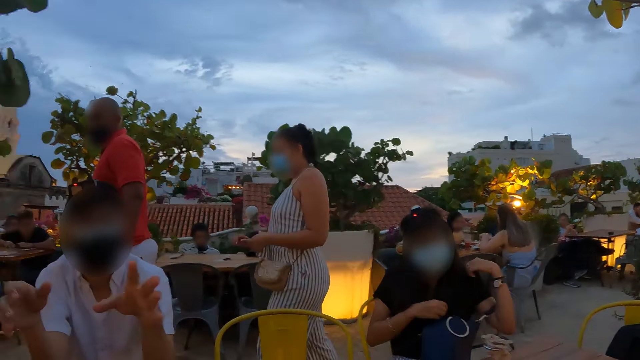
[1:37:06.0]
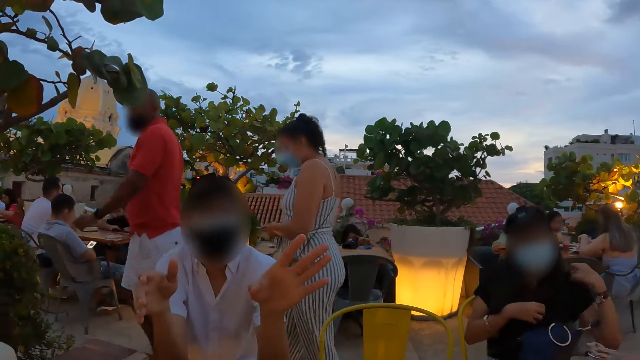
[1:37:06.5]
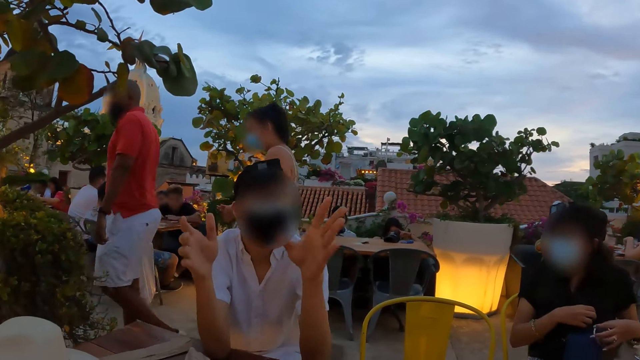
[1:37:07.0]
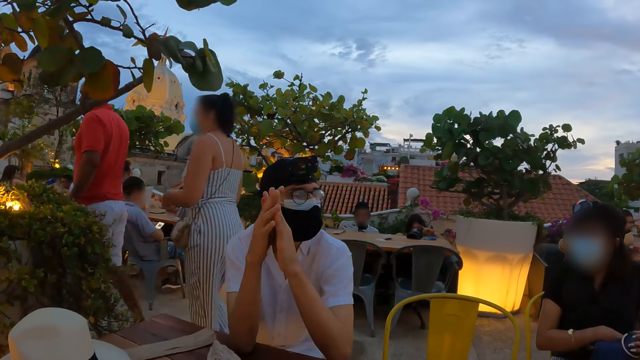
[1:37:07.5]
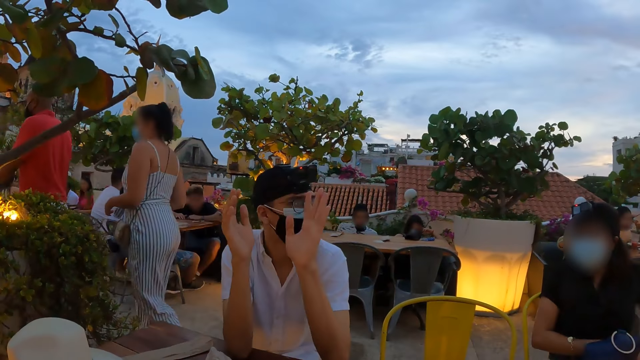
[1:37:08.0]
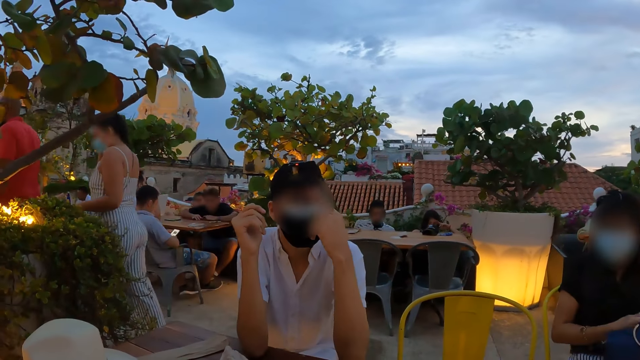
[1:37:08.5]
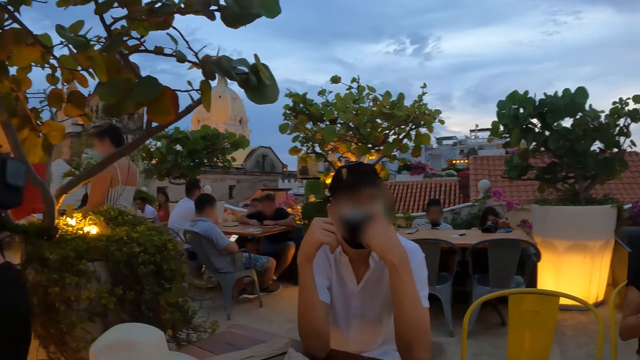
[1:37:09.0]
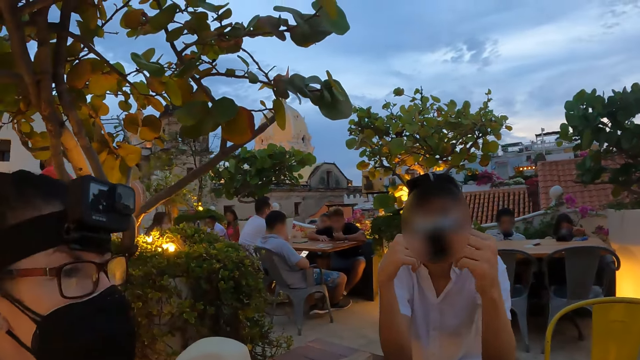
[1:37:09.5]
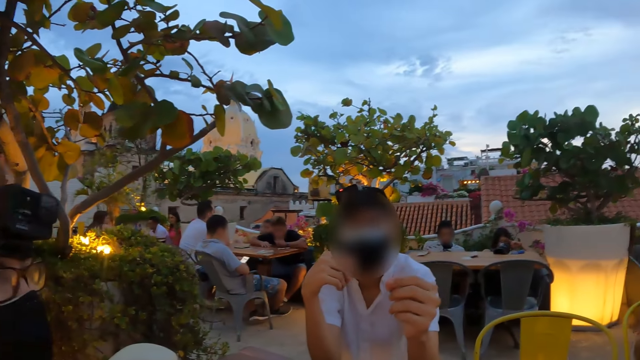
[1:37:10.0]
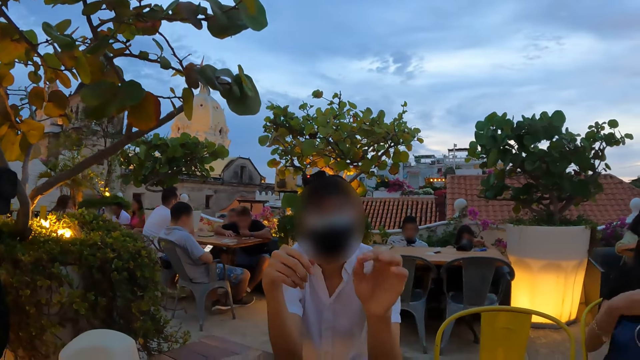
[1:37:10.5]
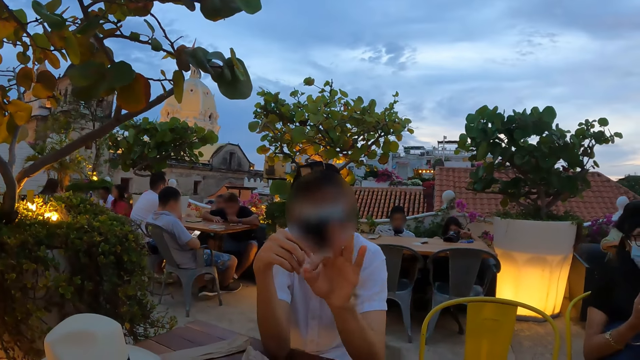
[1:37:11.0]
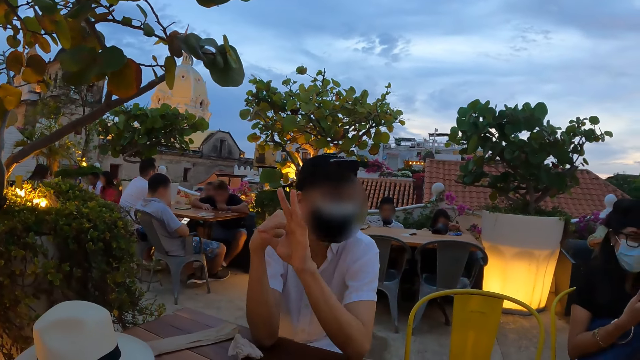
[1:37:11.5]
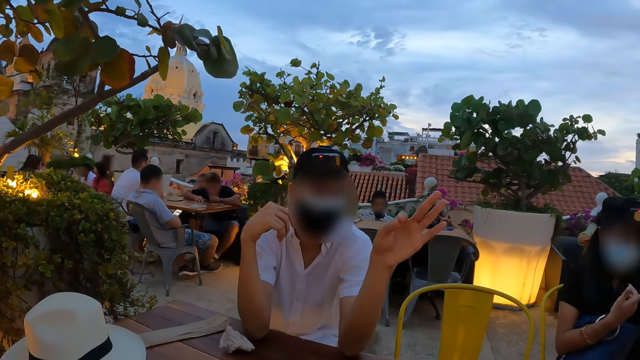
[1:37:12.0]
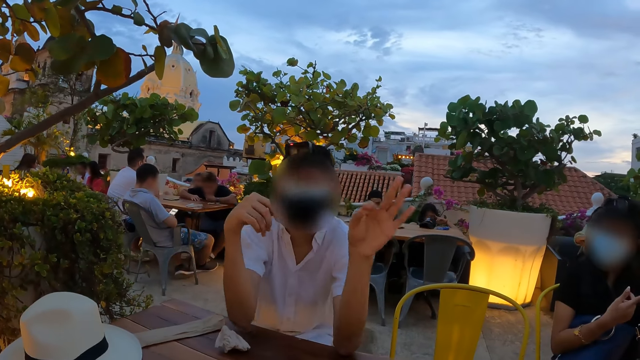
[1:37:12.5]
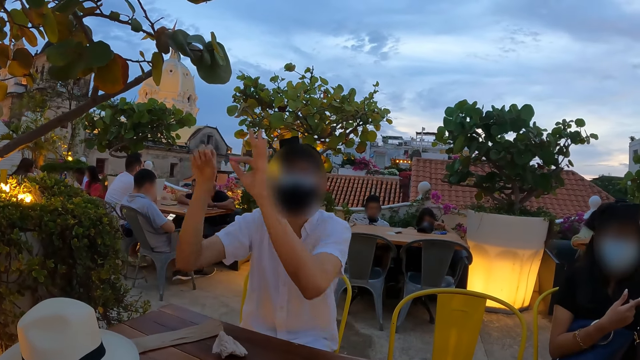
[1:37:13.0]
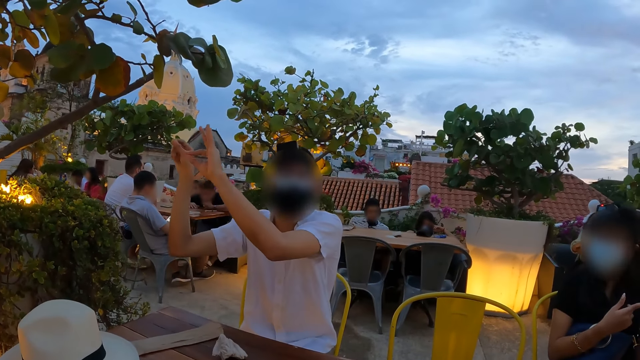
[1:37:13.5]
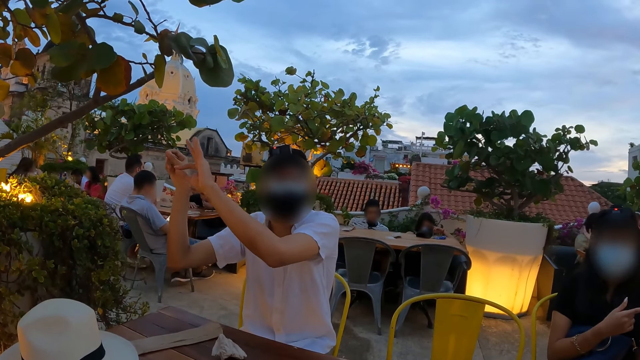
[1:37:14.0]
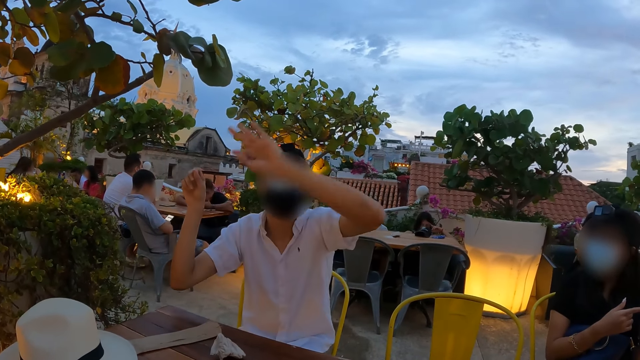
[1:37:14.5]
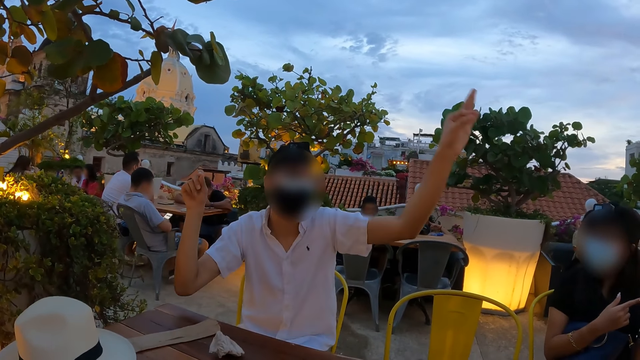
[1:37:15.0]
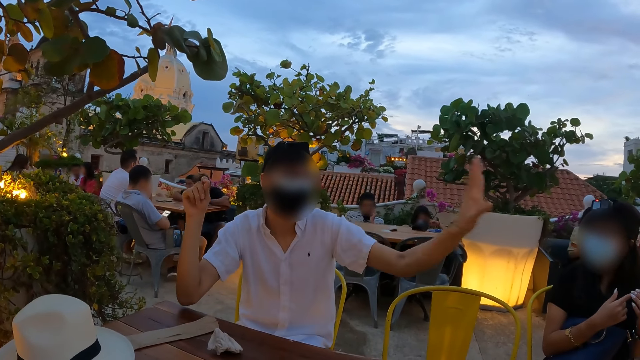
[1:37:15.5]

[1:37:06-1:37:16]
The camera wearer looks at a person. They interact with another person. They look at a third person. They interact with the second person.

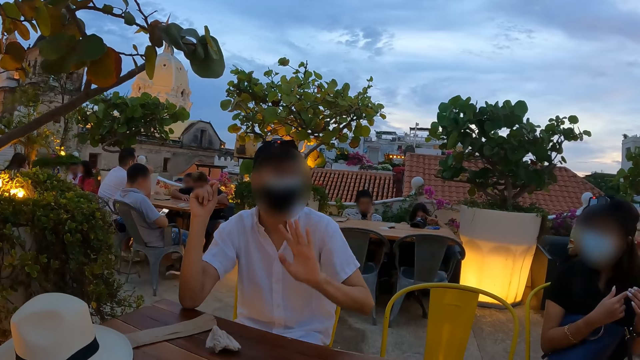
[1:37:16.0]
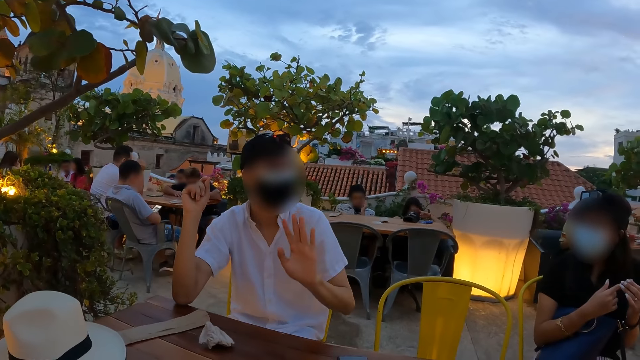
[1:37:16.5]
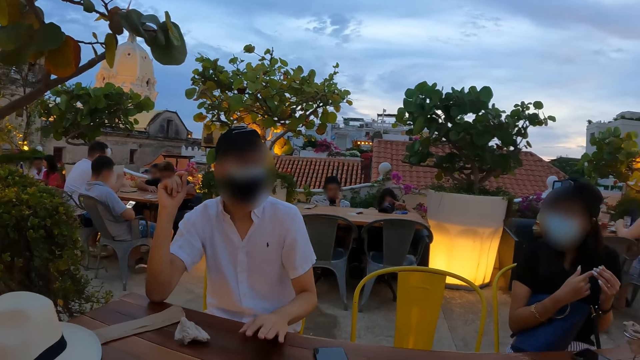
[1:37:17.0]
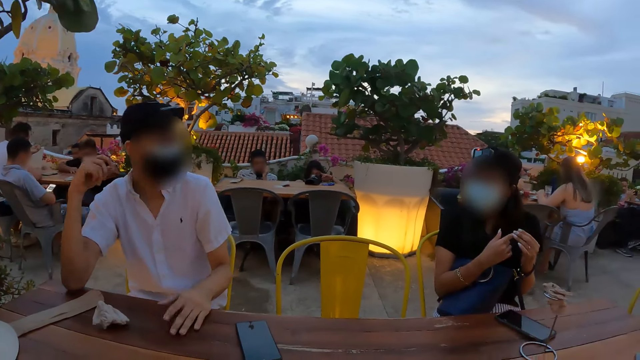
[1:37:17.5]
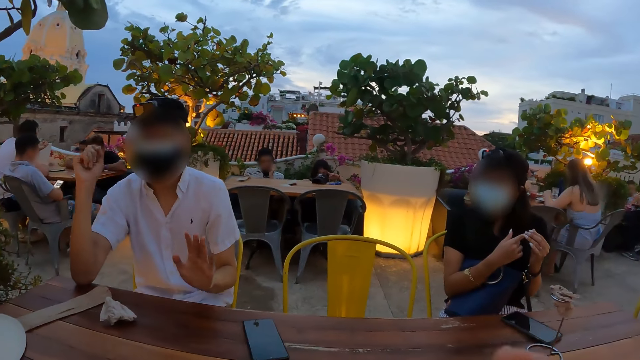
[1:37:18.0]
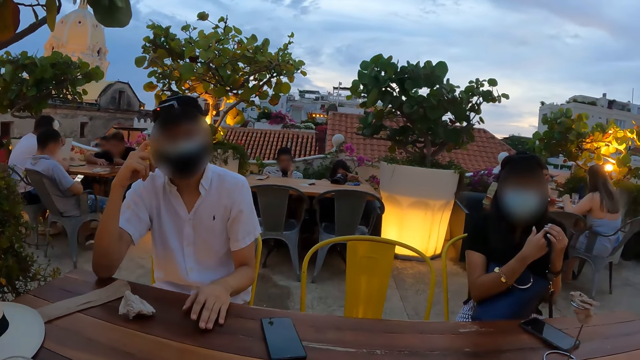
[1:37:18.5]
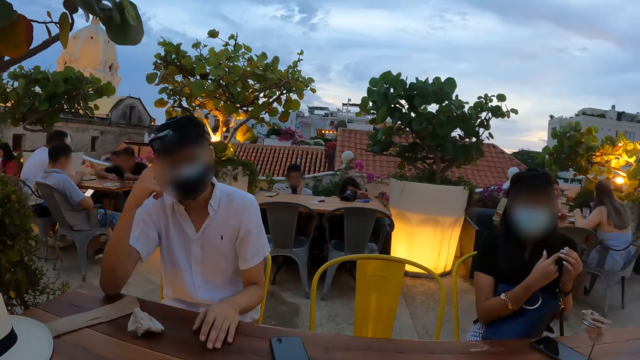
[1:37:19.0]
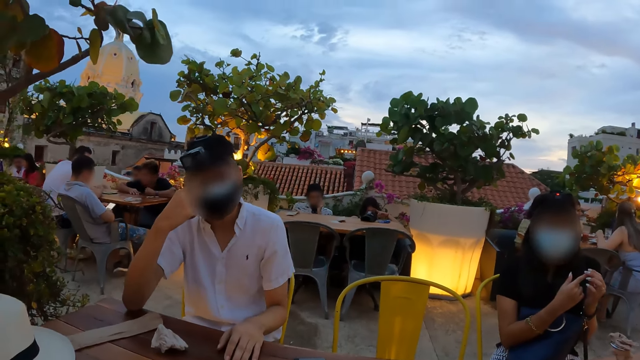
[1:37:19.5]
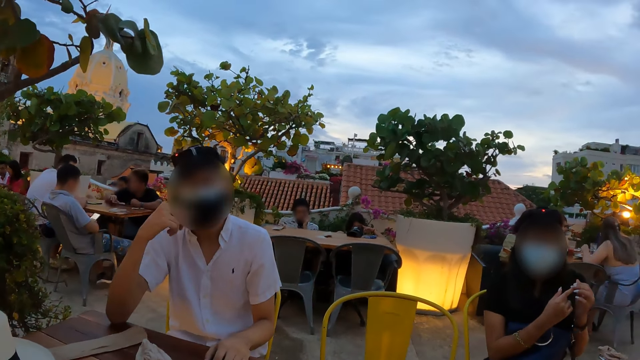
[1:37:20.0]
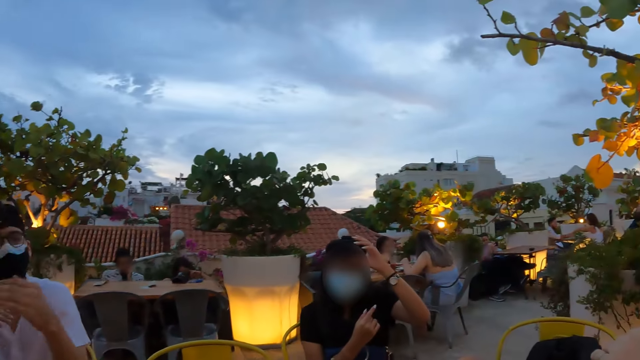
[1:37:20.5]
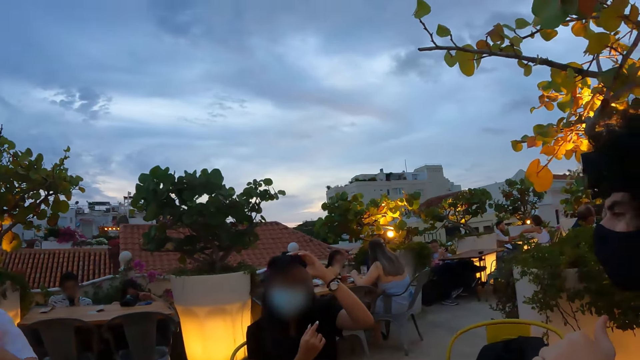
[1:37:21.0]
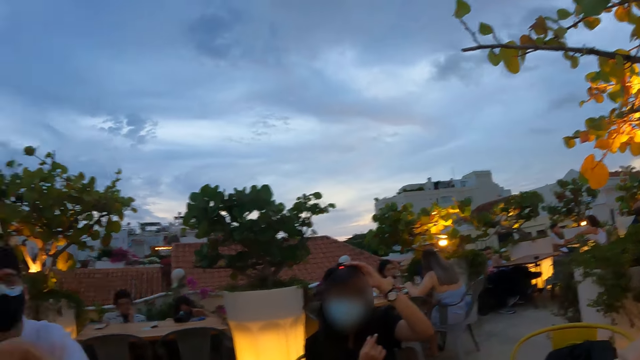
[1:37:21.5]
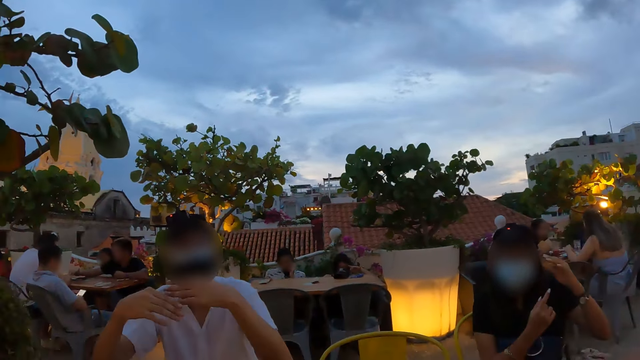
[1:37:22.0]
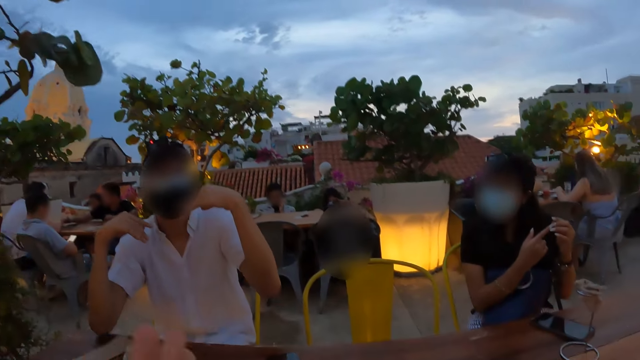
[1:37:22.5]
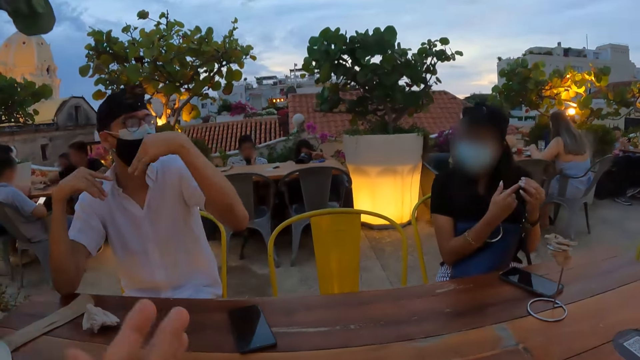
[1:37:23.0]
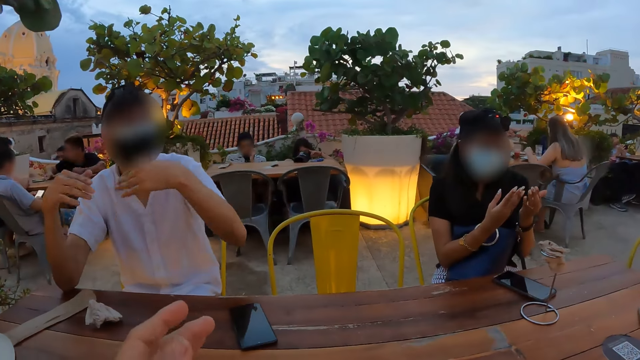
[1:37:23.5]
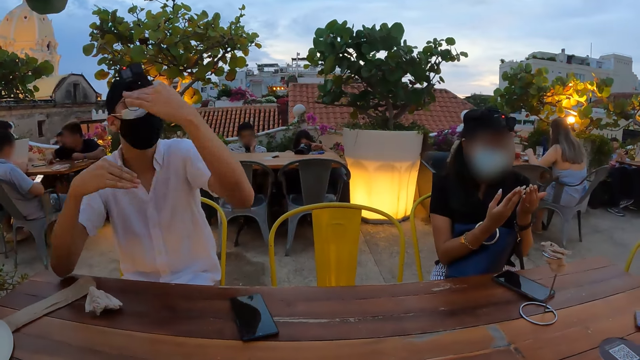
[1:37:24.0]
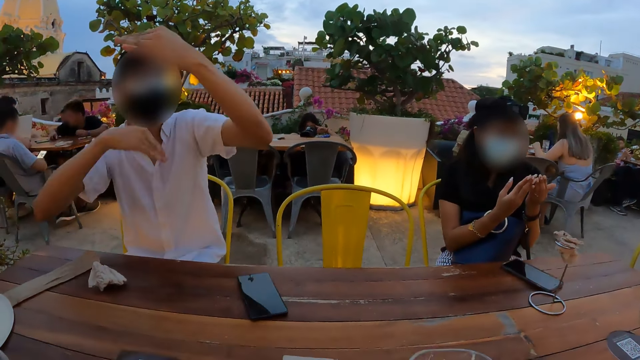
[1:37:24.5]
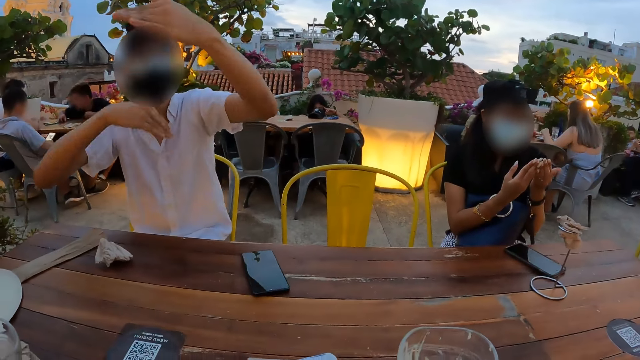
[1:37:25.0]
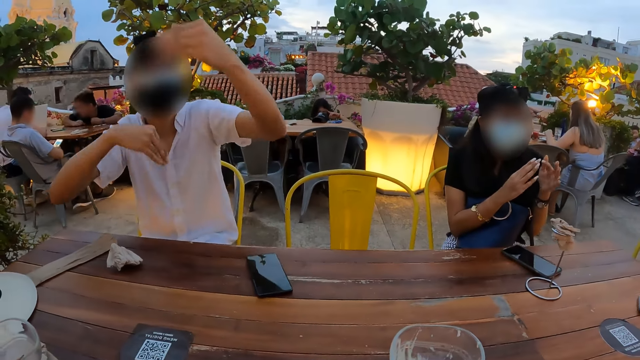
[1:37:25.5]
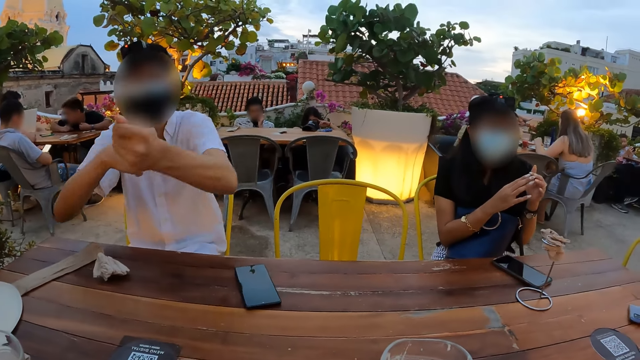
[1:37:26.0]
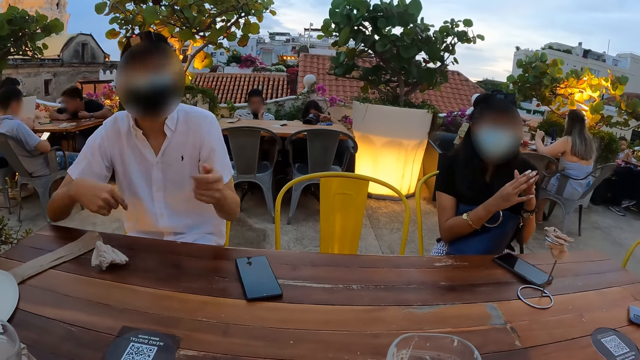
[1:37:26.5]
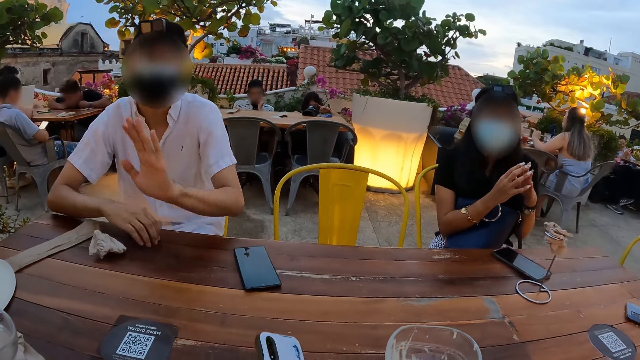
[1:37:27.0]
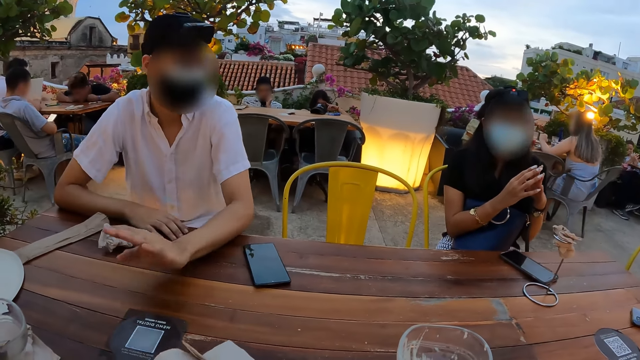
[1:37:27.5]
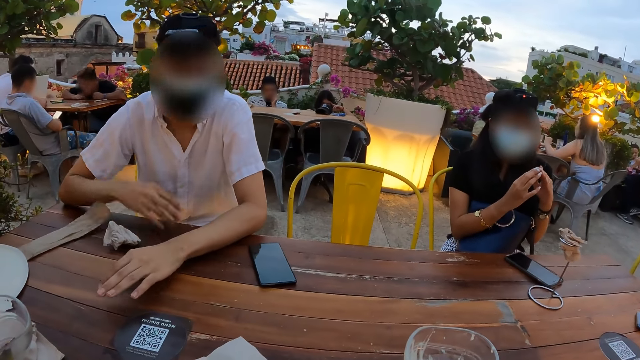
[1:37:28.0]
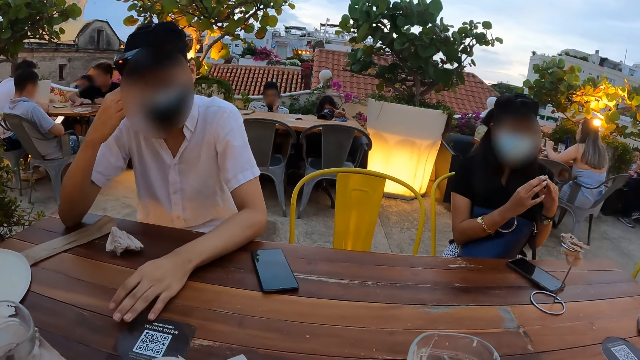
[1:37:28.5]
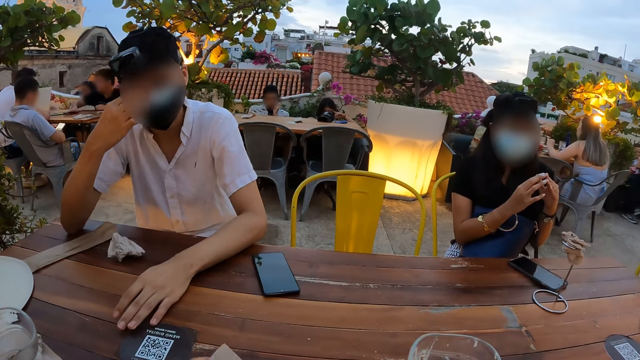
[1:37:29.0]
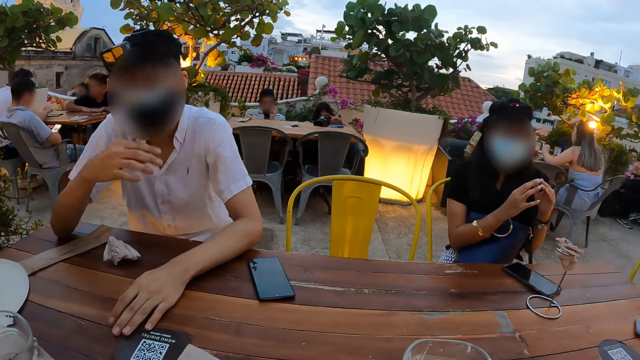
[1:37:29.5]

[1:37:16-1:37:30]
The camera wearer interacts with a person. They move the left hand. They interact with another person.
